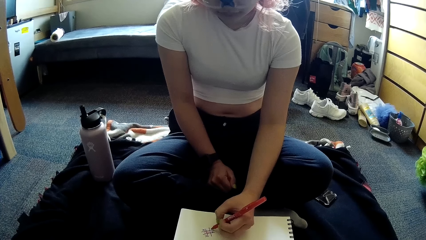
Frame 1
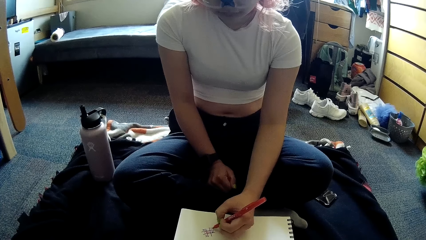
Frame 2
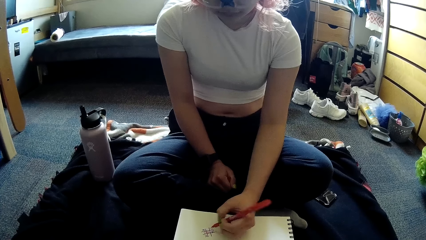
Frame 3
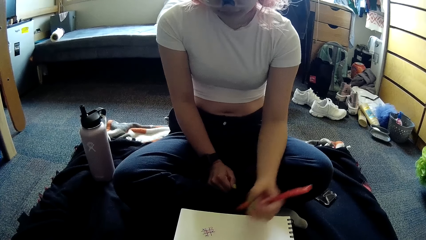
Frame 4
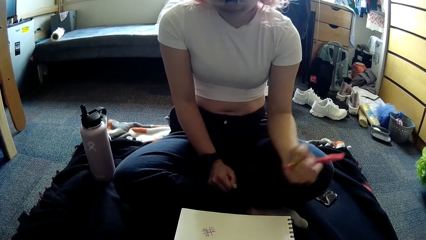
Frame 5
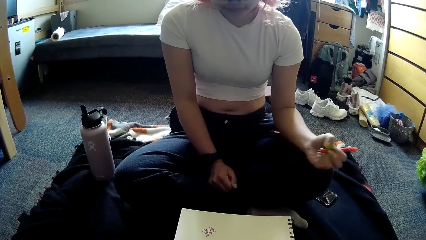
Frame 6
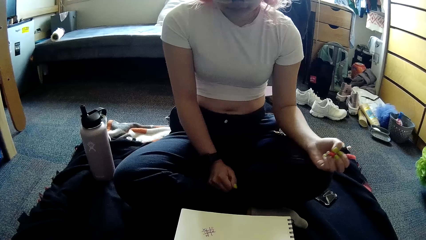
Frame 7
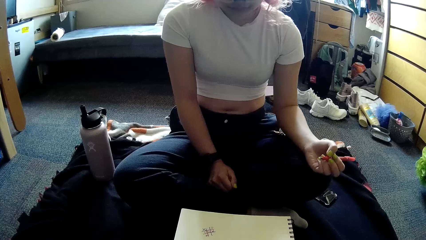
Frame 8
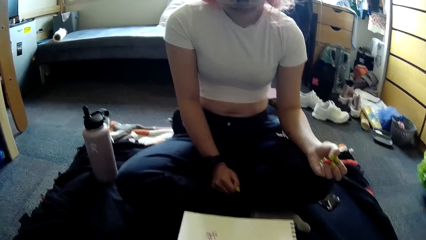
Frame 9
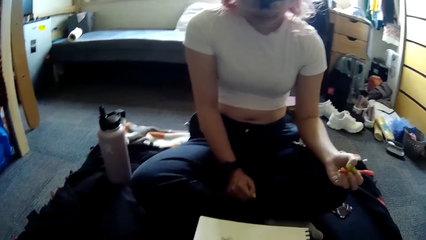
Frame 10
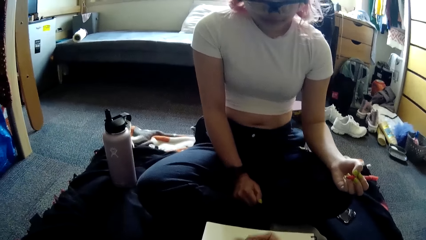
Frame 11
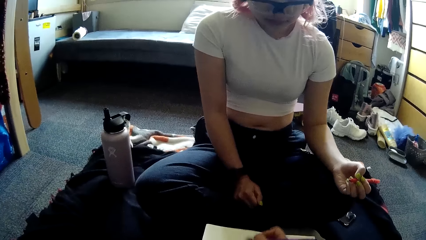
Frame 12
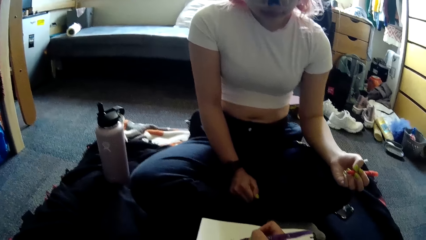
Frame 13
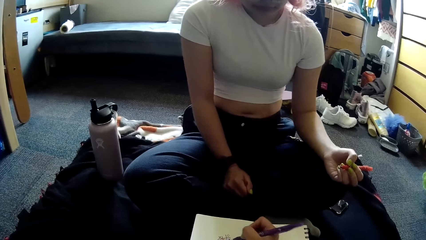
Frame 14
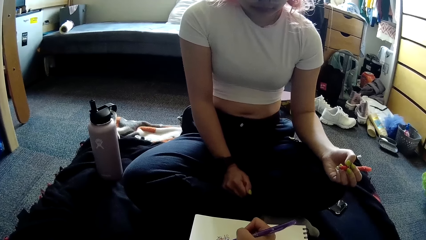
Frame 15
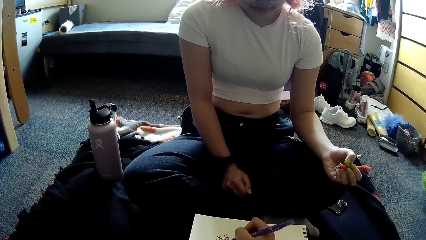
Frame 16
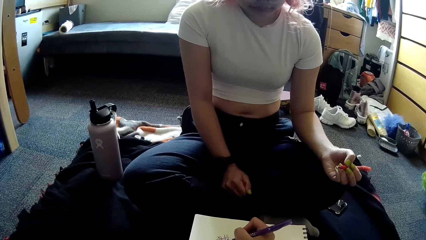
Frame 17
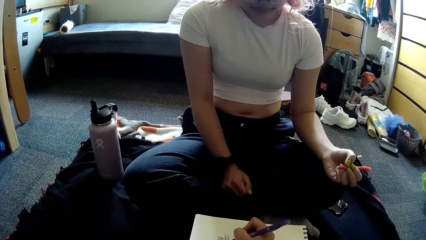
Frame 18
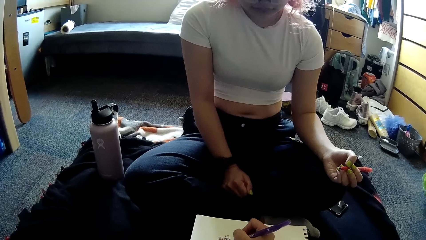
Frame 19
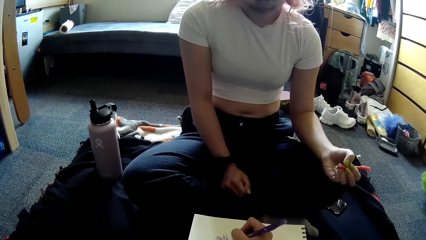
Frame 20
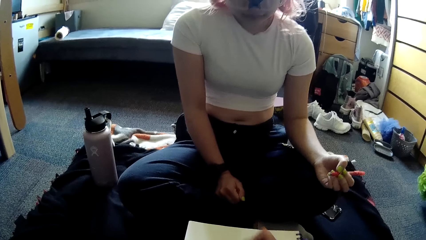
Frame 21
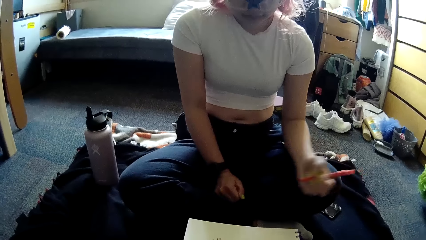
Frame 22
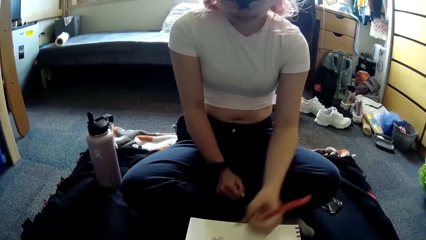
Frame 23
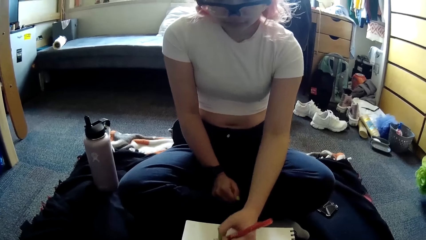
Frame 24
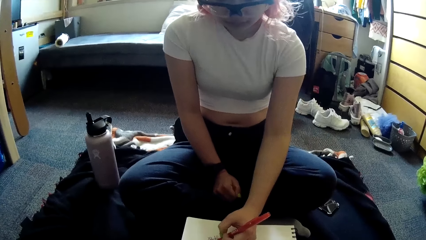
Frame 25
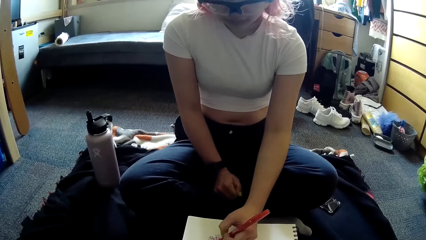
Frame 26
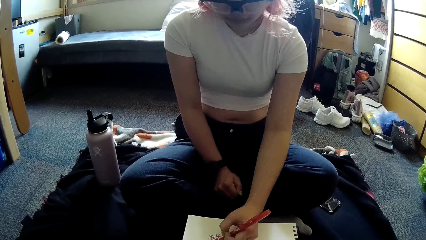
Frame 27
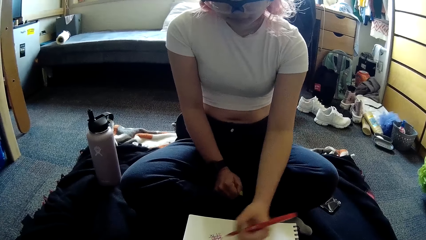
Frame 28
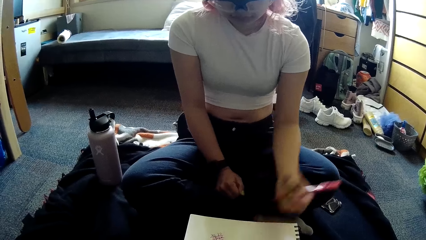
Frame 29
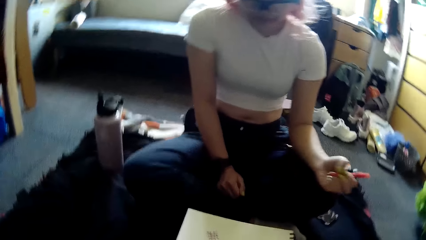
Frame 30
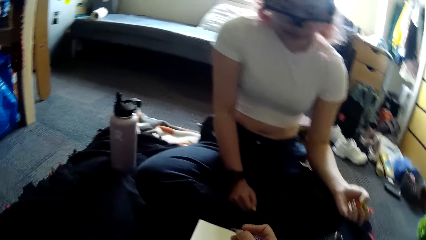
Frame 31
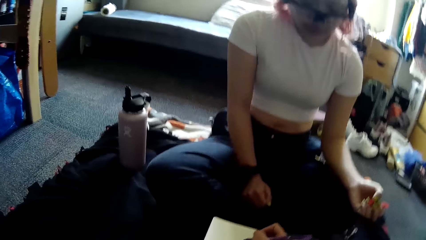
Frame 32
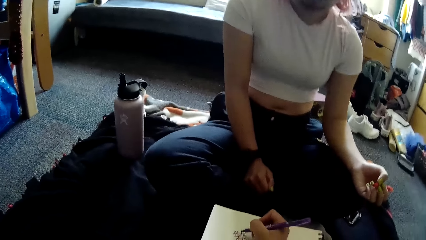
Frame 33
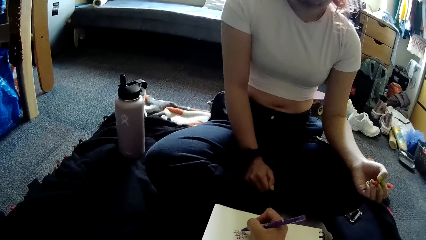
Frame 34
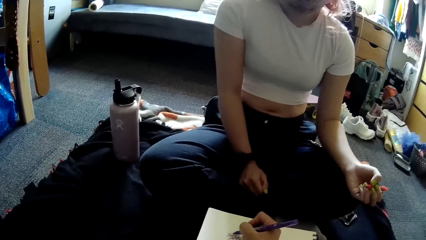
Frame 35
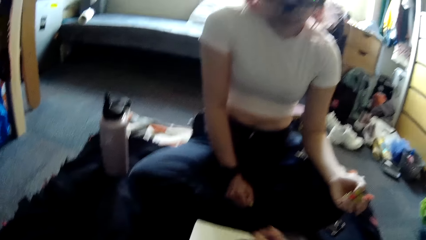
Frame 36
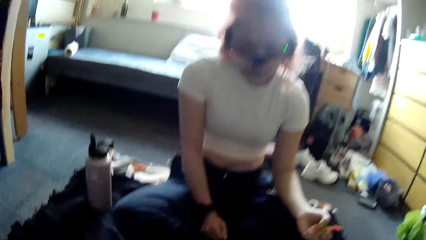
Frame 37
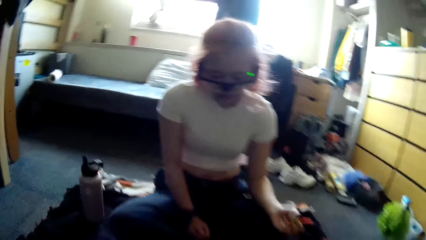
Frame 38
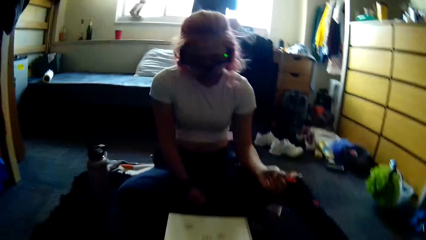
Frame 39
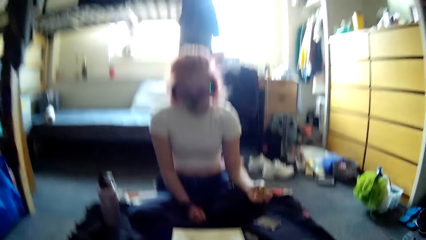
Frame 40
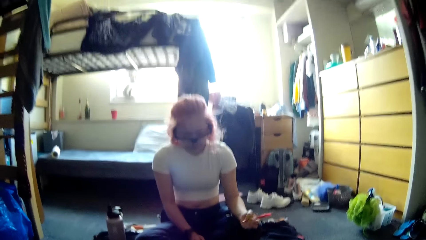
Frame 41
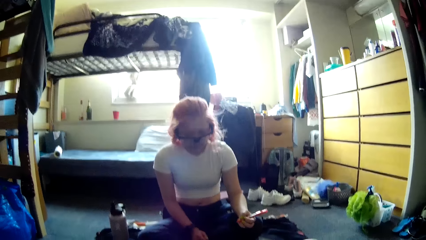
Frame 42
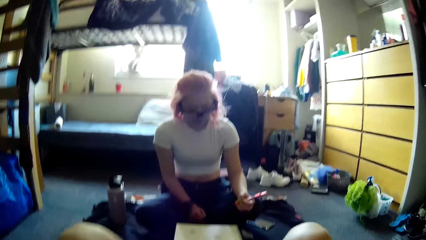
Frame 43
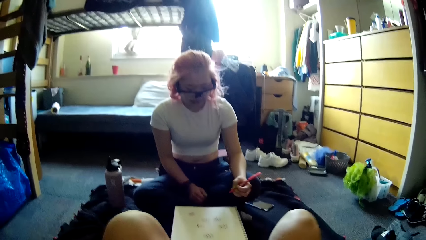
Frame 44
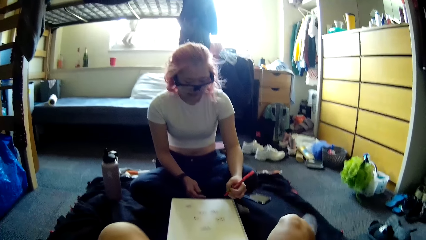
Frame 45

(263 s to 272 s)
The woman draws on the book. The camera wearer plays the paper game with the pen in her right hand on the jotter. She draws on the book. The woman plays the paper game with the pen in her left hand on the jotter. The woman draws on the book. The camera wearer plays the paper game with the pen in her right hand on the jotter. She draws on the book.

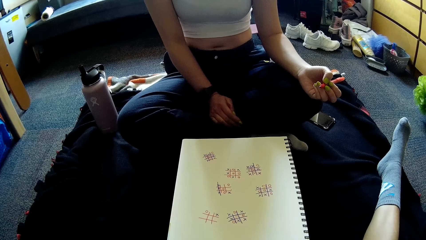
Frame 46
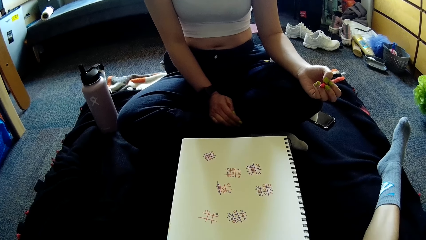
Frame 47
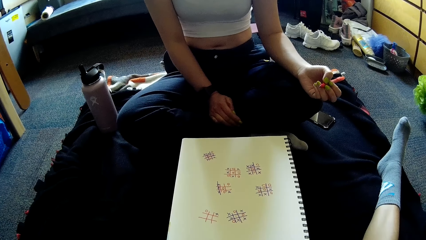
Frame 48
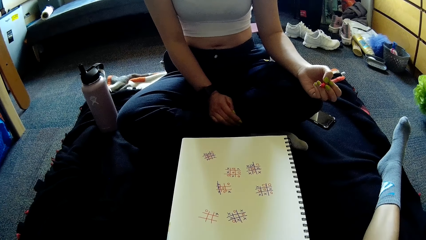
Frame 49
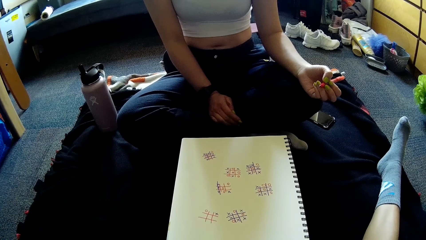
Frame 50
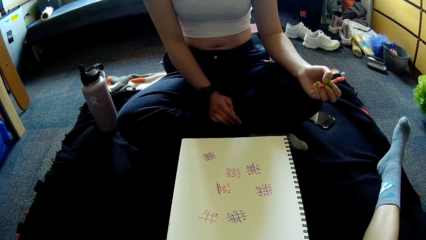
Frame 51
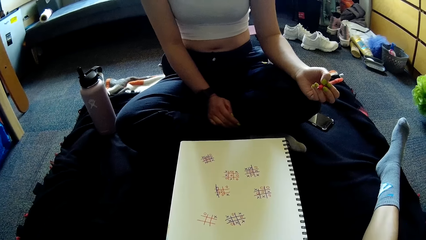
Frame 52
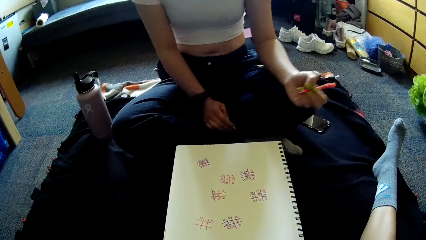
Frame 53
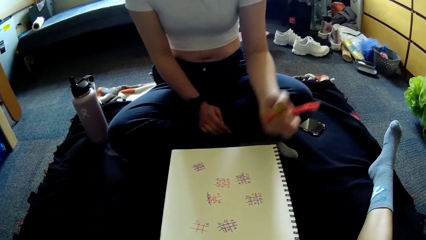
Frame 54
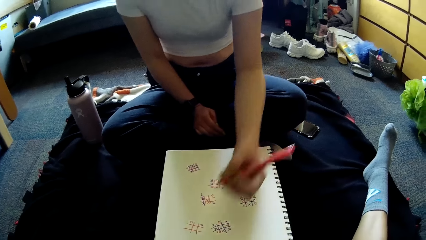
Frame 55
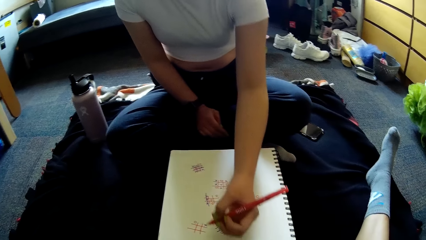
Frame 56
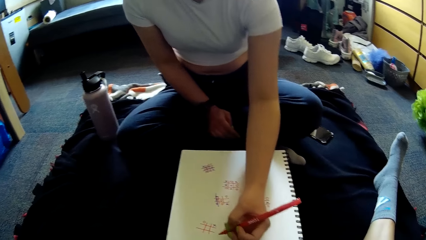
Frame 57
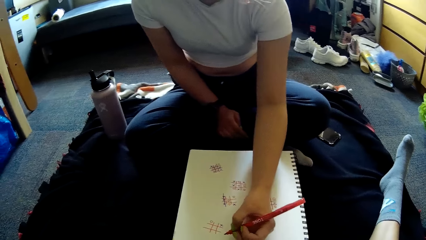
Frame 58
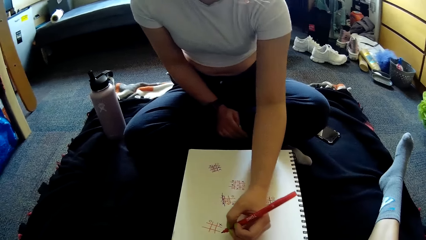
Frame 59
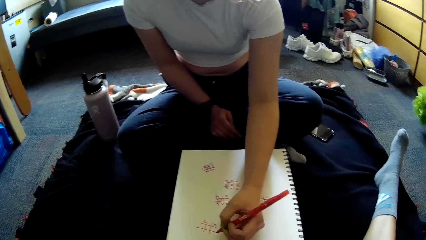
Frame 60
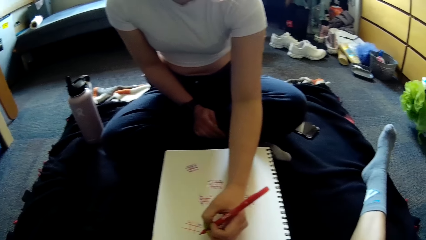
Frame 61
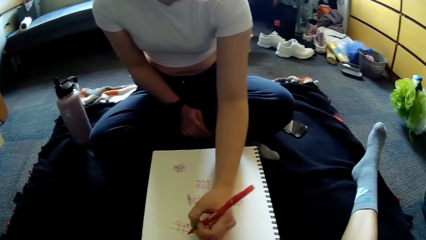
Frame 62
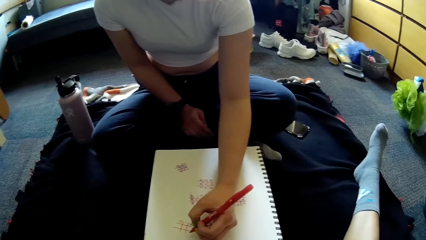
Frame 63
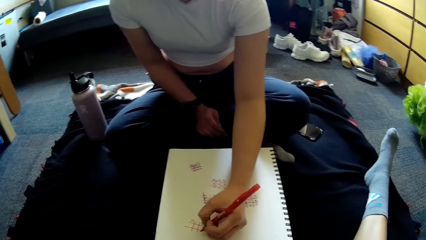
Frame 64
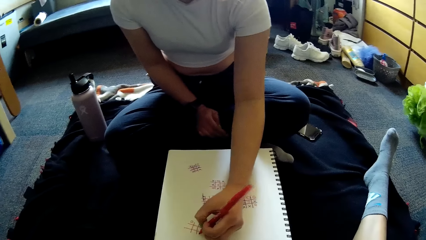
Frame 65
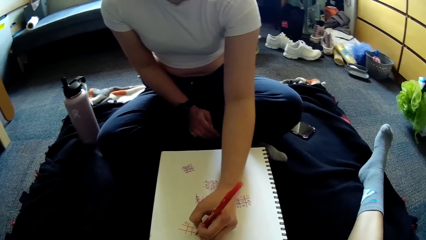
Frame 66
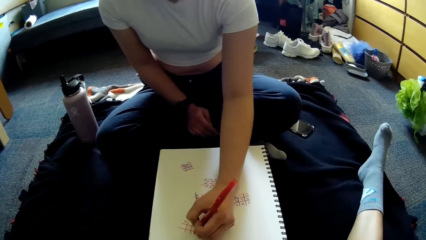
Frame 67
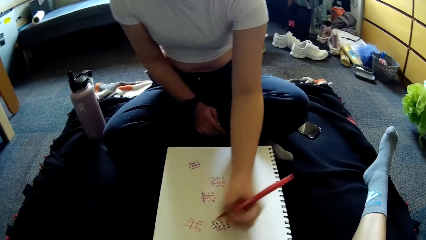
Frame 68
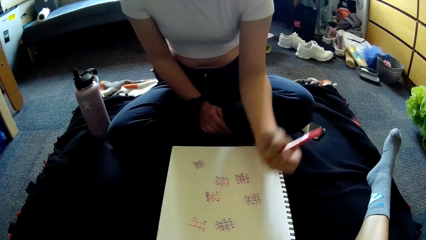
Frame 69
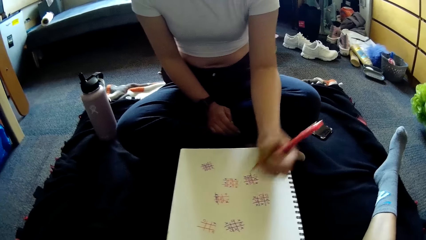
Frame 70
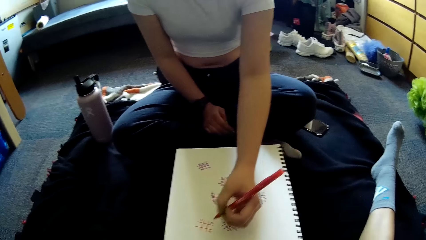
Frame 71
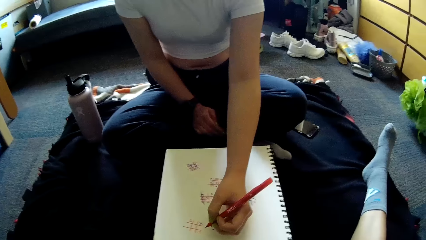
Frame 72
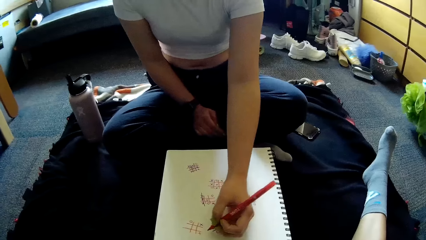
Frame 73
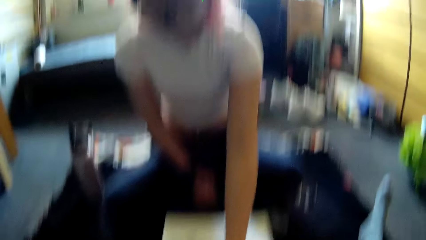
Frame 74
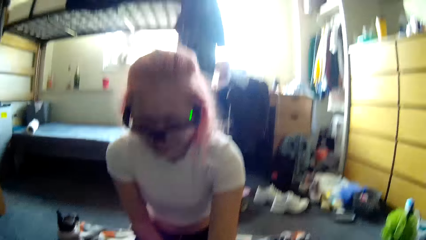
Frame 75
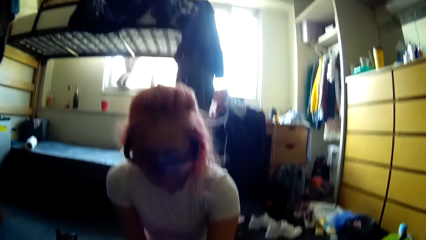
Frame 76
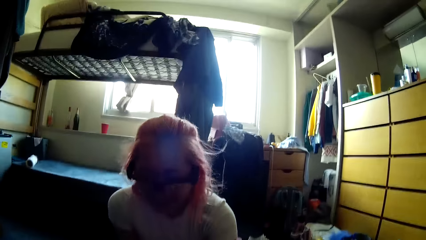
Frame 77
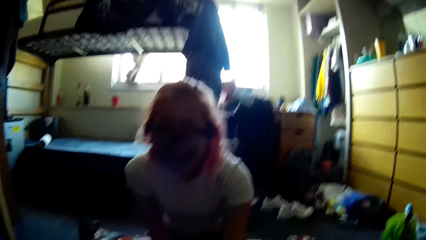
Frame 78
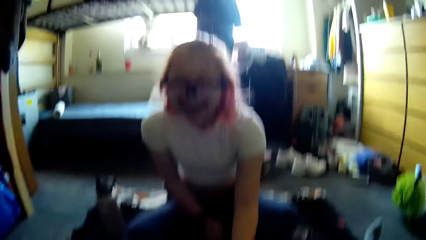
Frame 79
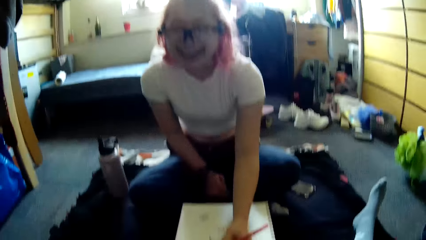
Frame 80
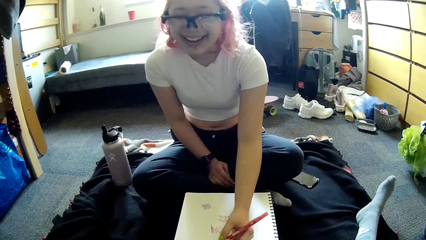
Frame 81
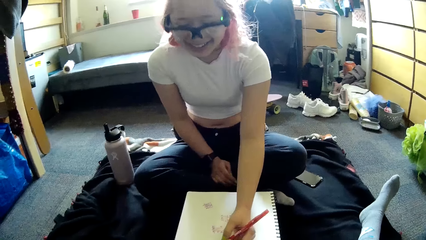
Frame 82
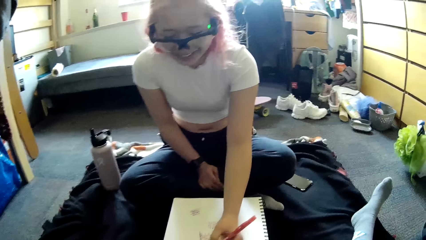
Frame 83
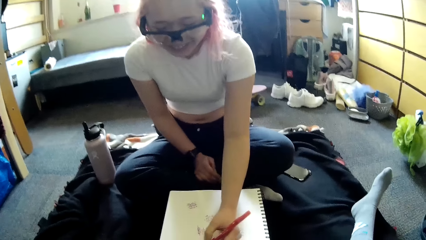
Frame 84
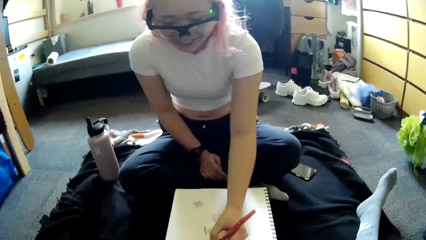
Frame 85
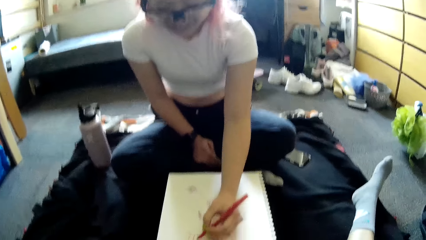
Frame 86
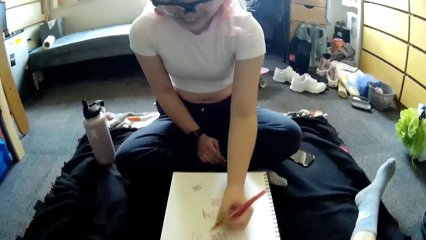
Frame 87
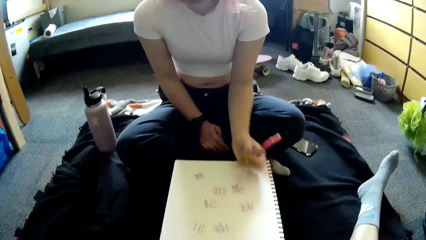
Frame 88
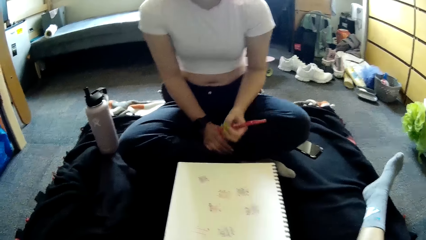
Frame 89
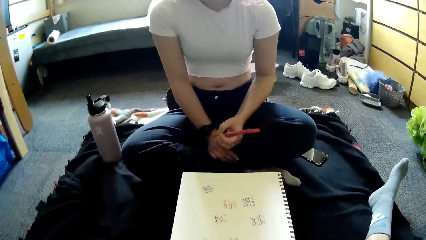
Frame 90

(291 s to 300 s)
The camera wearer looks on the paper. The woman writes in the book with the pen in her left hand. She stops writing. She writes in the book with the pen in her left hand again. The camera wearer converses with the woman.
